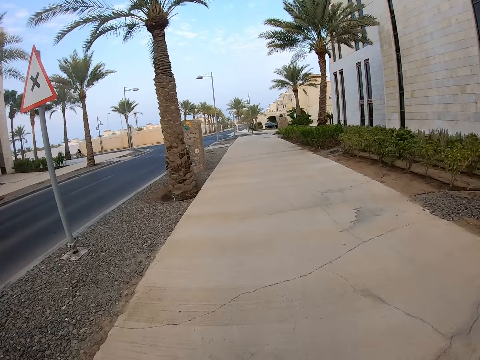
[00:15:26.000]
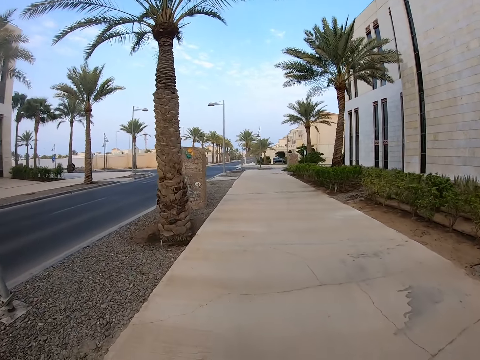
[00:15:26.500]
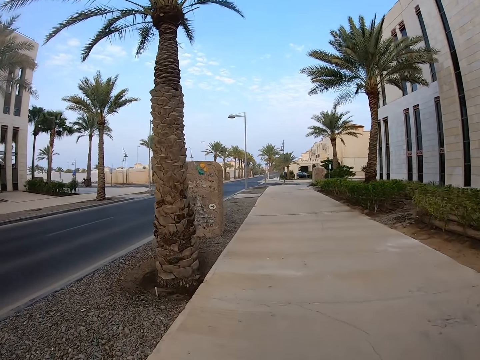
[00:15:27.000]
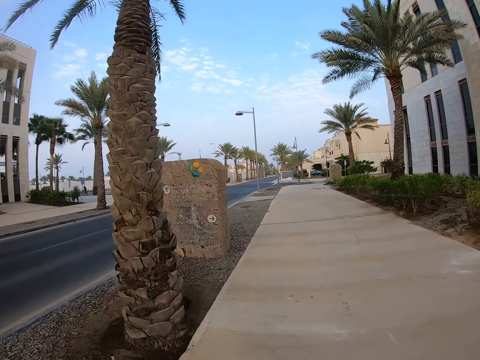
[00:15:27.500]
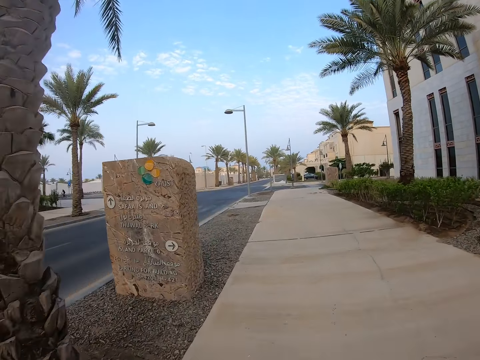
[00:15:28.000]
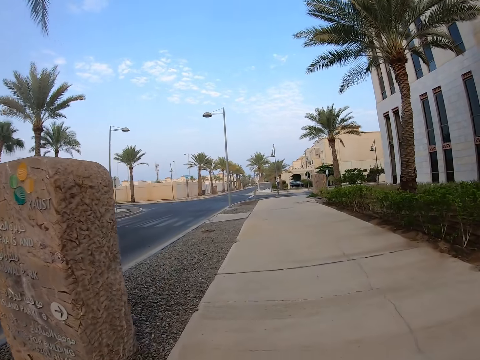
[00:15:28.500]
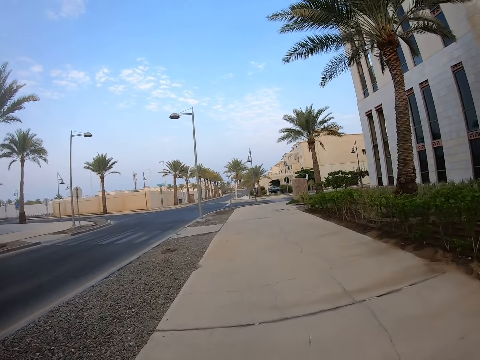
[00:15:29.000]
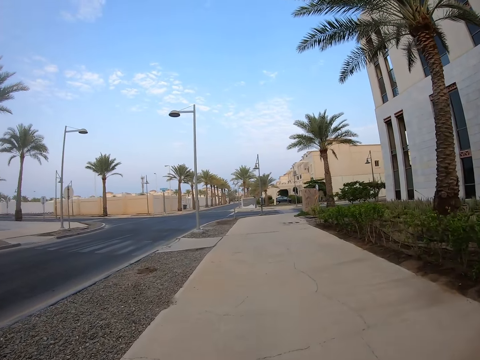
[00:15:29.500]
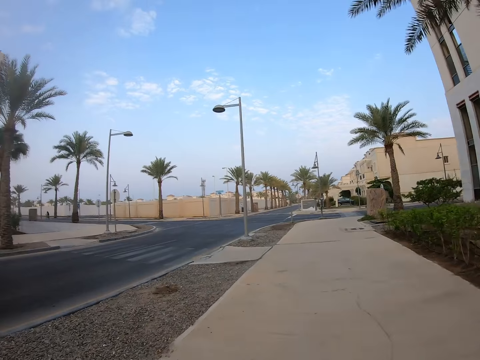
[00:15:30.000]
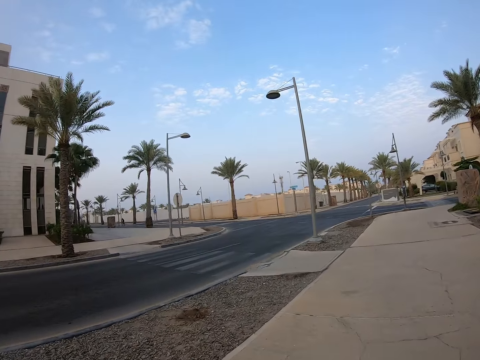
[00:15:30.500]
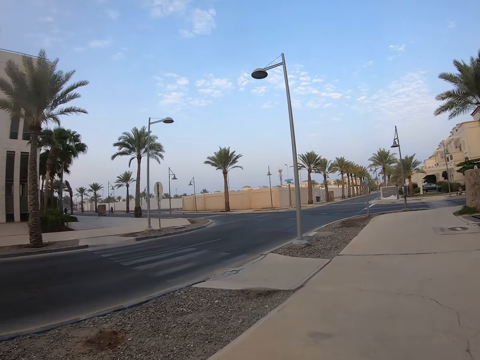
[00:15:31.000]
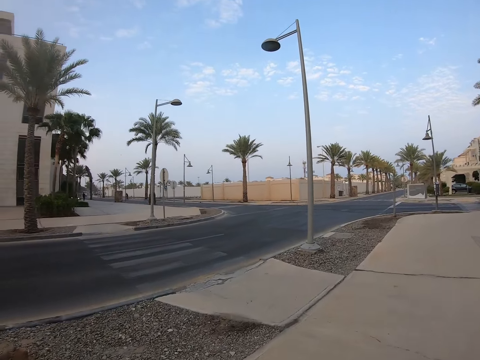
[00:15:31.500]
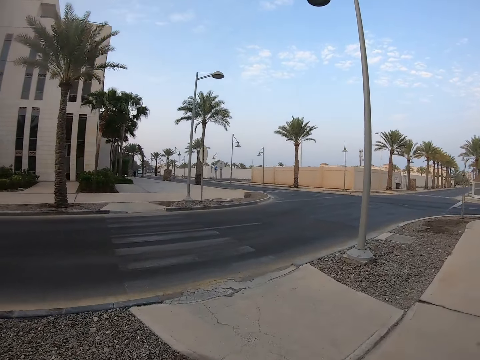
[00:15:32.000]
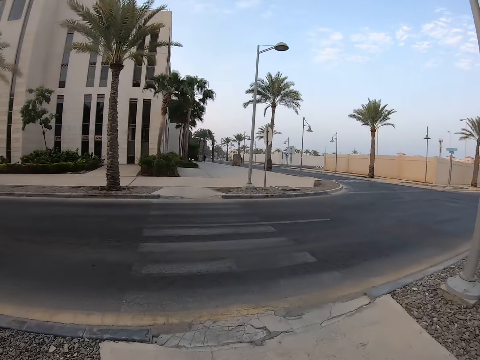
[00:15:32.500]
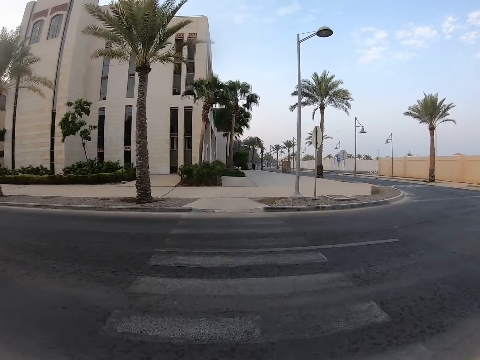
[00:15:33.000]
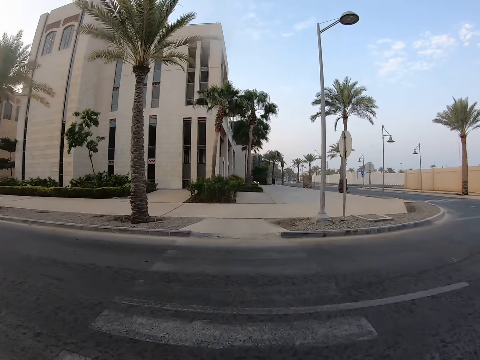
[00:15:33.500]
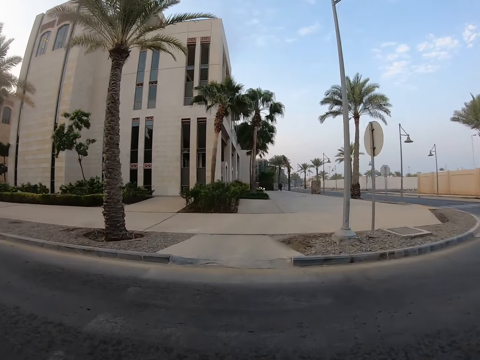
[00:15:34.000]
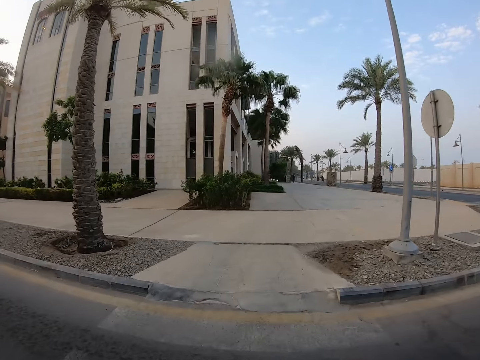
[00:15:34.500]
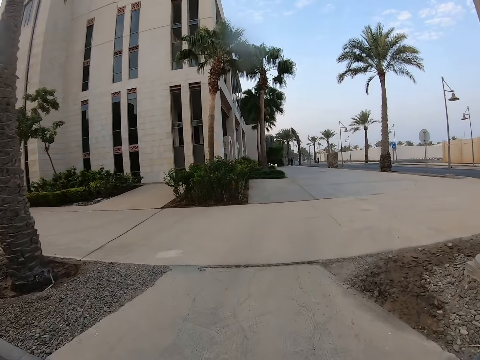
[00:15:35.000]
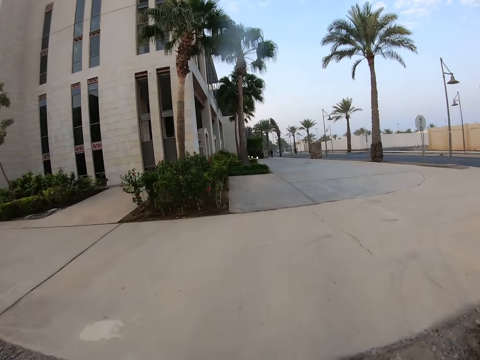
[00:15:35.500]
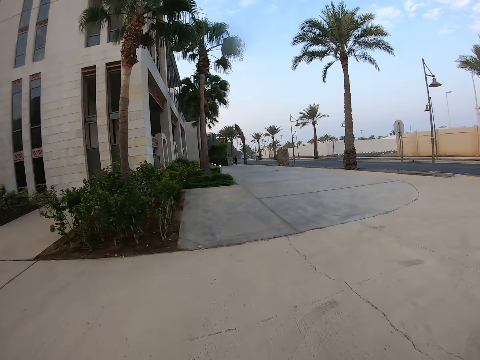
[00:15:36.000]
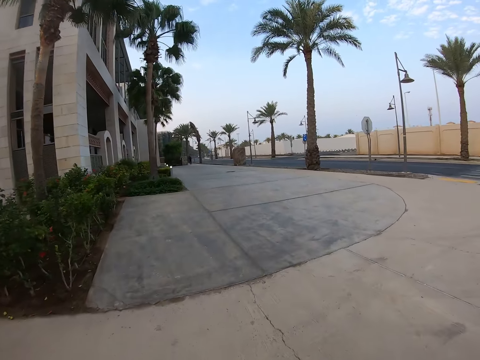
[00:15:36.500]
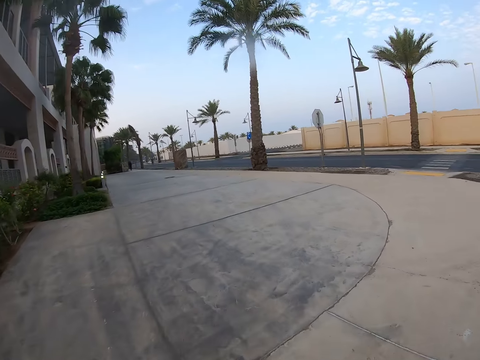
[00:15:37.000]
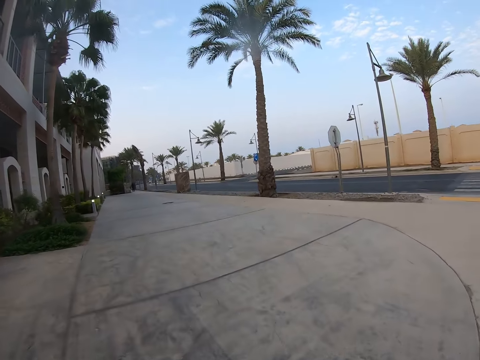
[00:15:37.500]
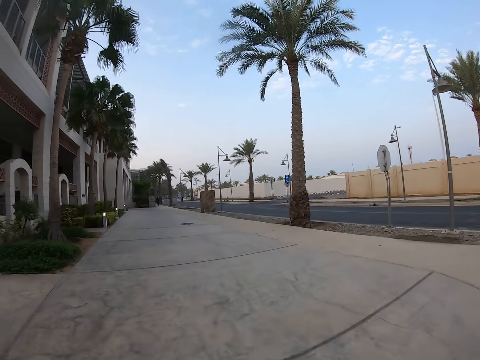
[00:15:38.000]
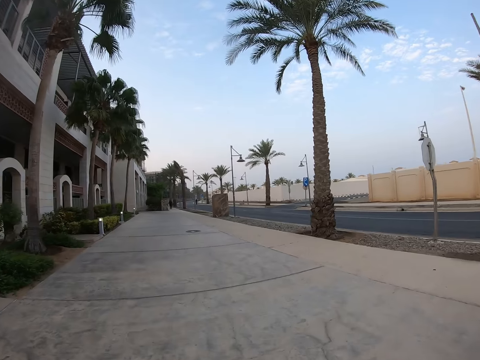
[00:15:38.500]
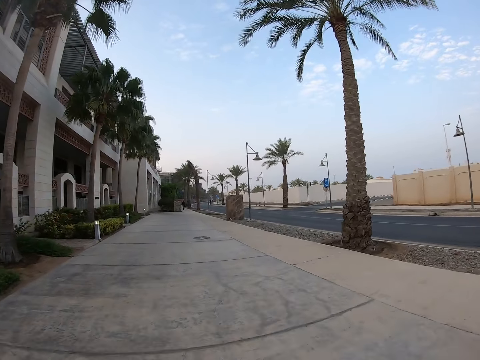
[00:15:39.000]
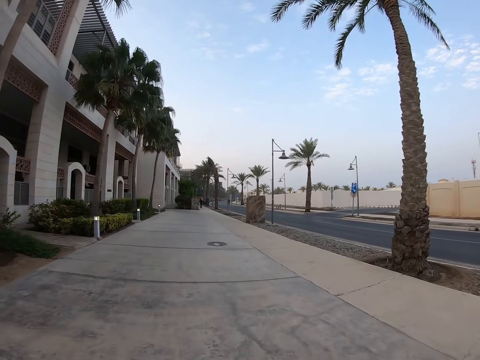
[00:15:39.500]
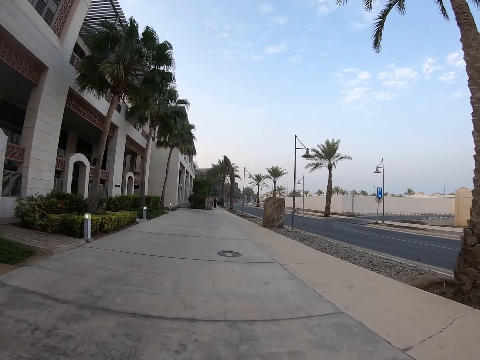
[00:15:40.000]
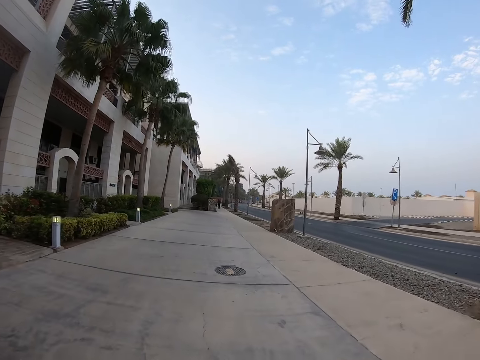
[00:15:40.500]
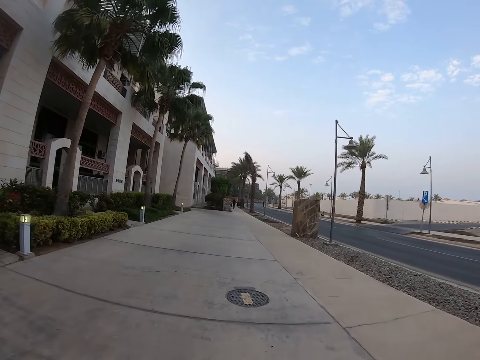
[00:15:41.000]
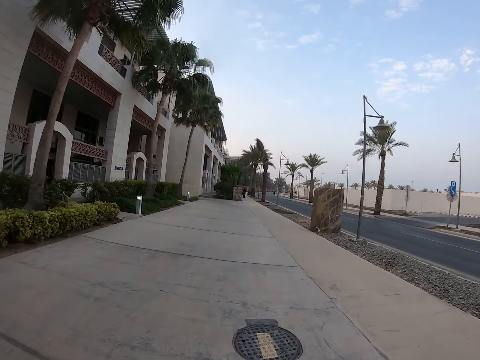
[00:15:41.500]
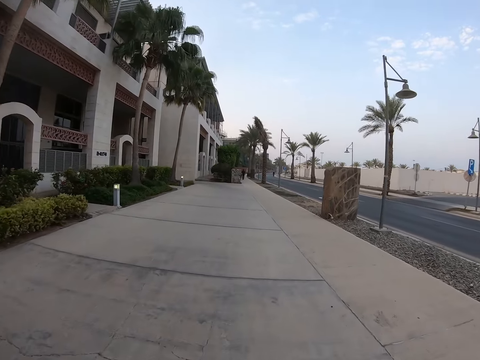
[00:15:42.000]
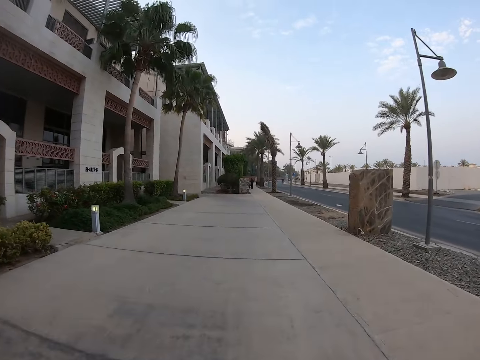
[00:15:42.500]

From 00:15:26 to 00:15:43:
The camera wearer rides the bike across the road. They ride the bike on the estate walking path.

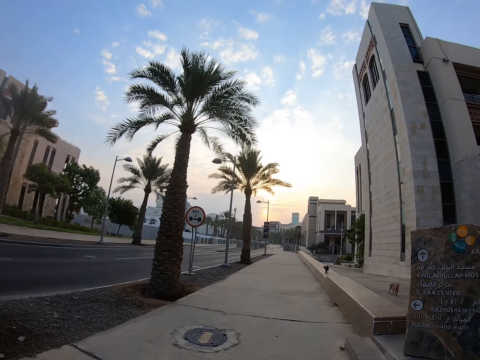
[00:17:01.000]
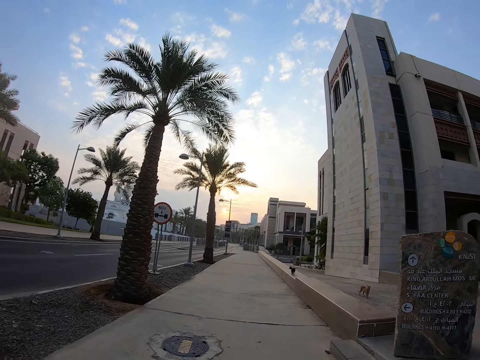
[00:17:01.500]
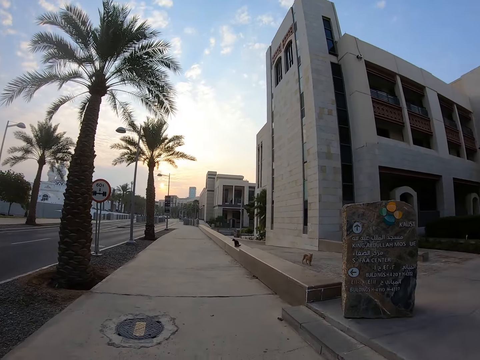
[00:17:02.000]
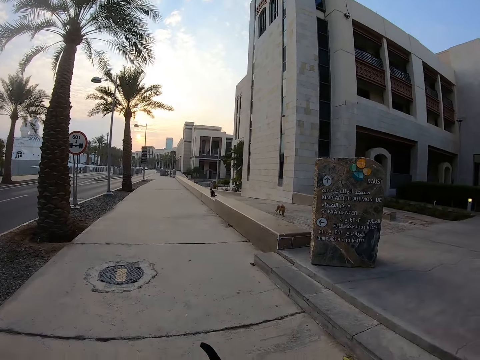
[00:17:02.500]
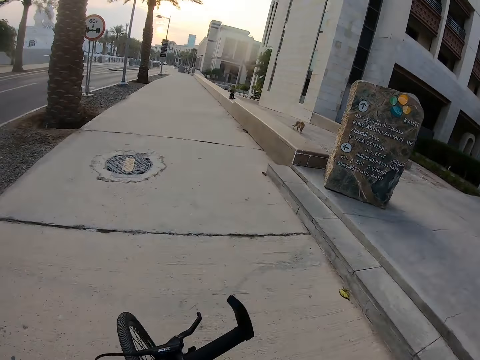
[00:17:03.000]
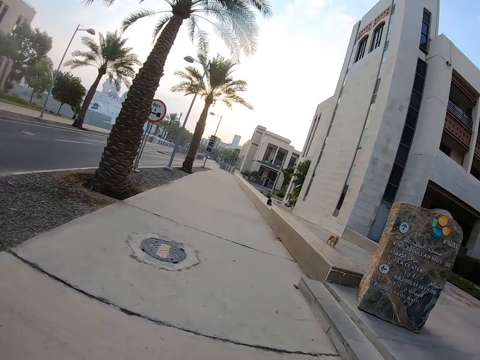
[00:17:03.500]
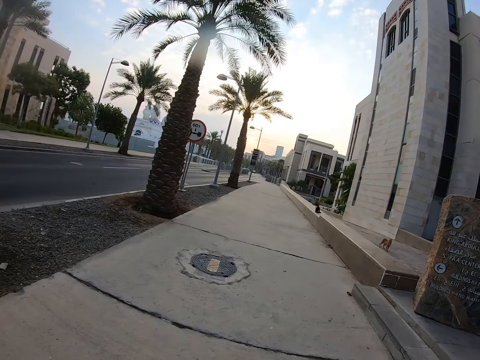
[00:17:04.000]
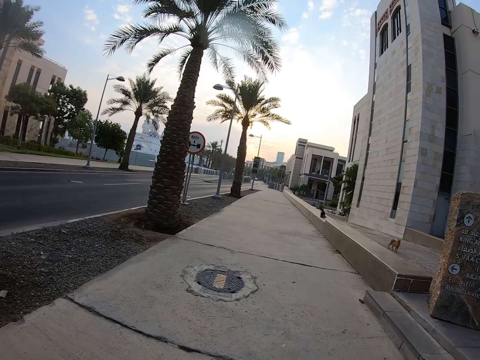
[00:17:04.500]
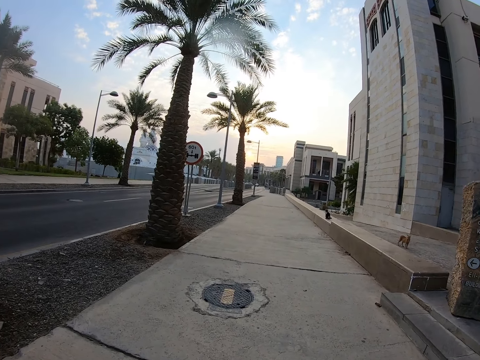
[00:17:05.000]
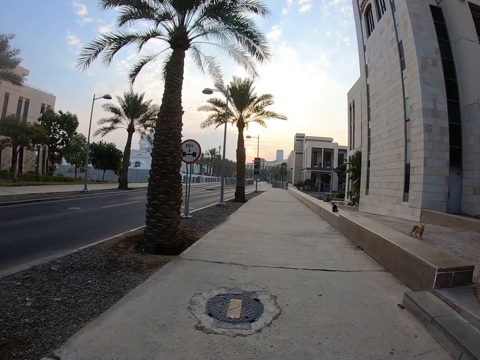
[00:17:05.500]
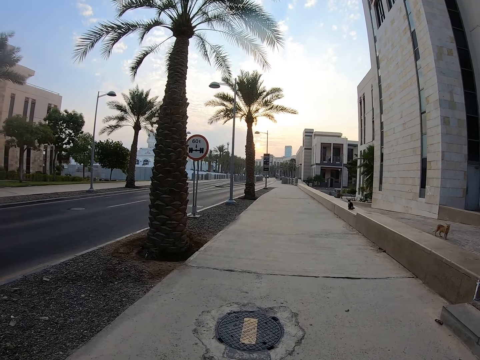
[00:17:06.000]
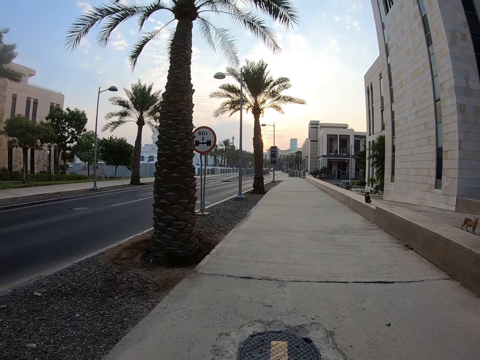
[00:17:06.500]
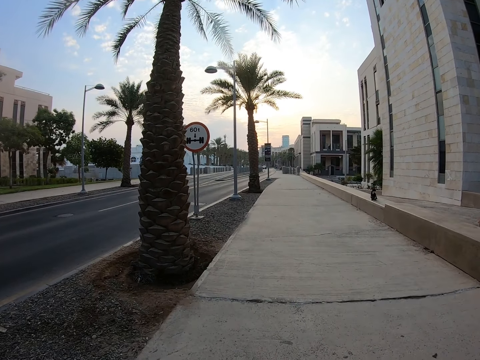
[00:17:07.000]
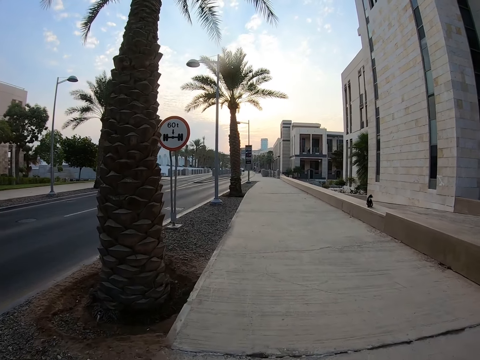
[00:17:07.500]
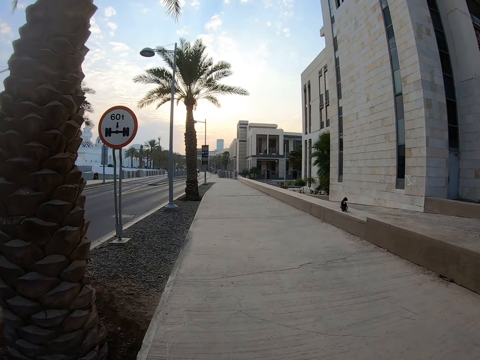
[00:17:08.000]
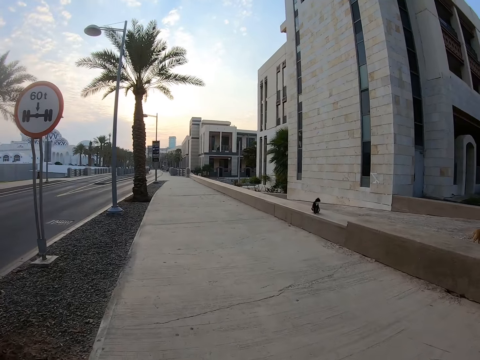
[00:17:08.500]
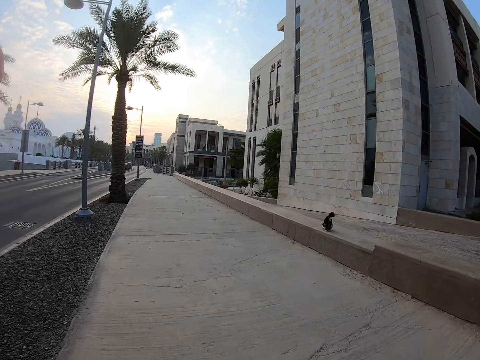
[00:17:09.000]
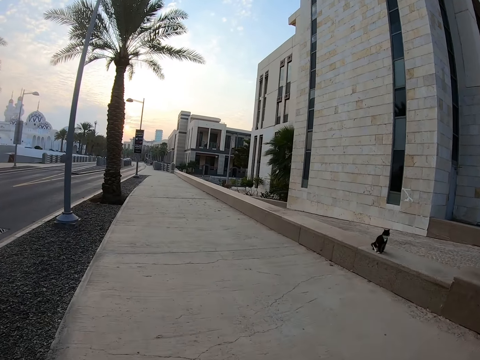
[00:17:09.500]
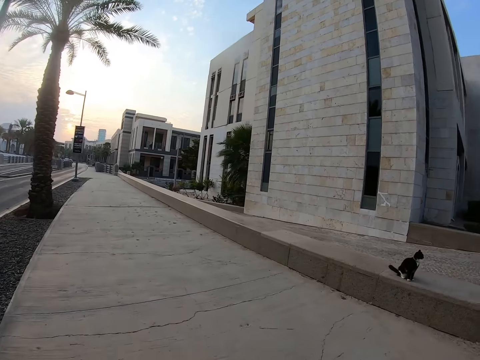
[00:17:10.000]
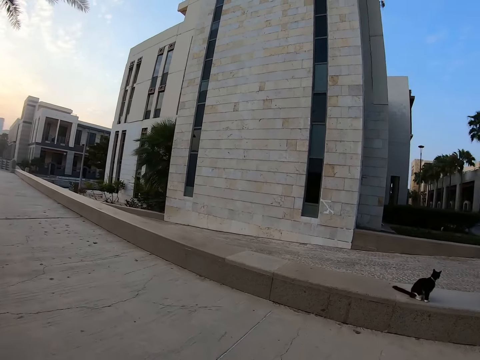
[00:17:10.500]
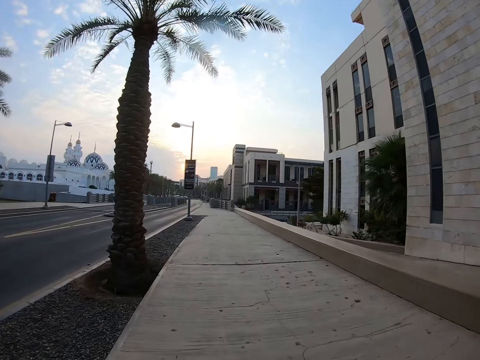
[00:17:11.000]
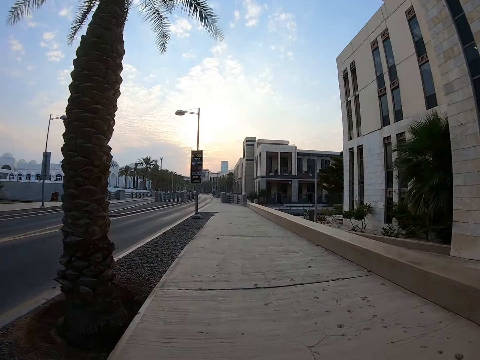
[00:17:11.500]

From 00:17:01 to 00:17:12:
The camera wearer stops the bike on the path. They ride the bike on the path.
